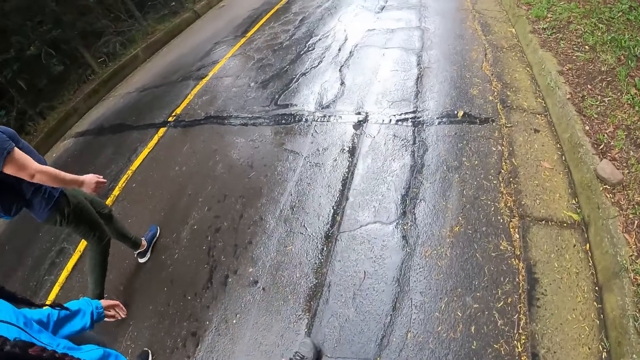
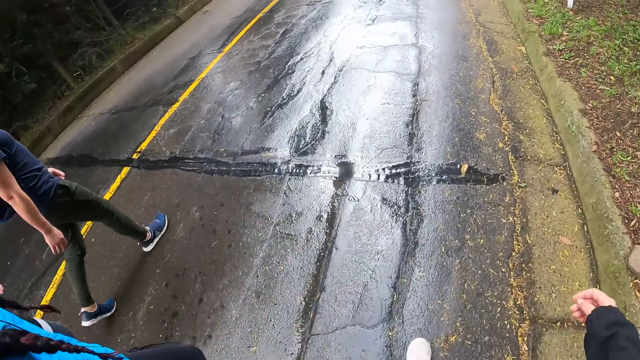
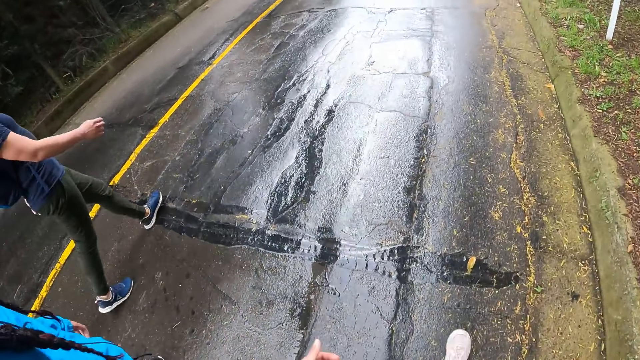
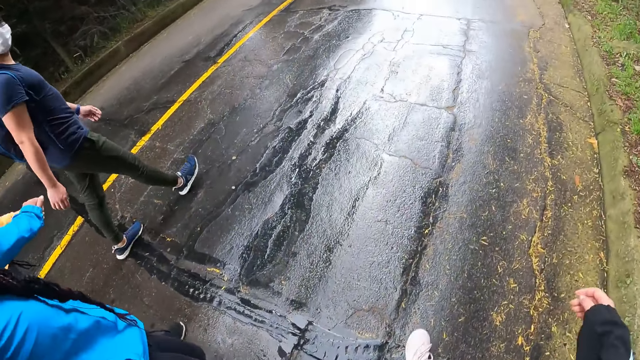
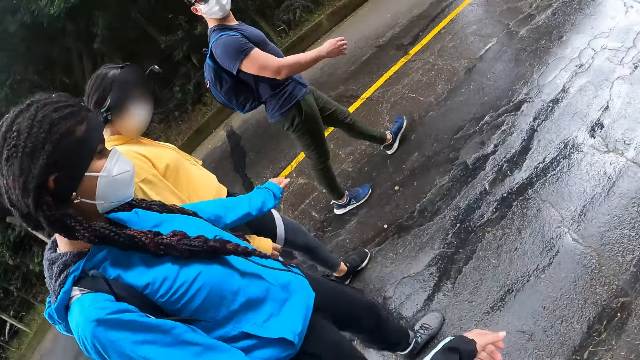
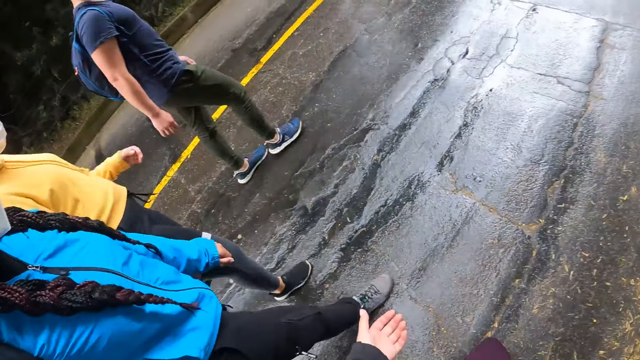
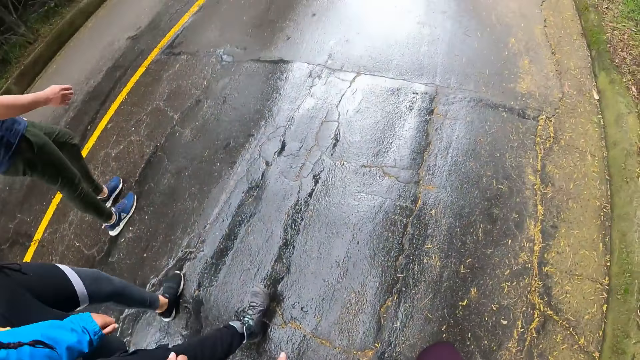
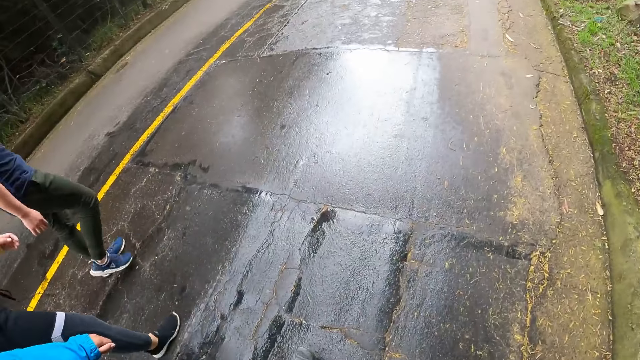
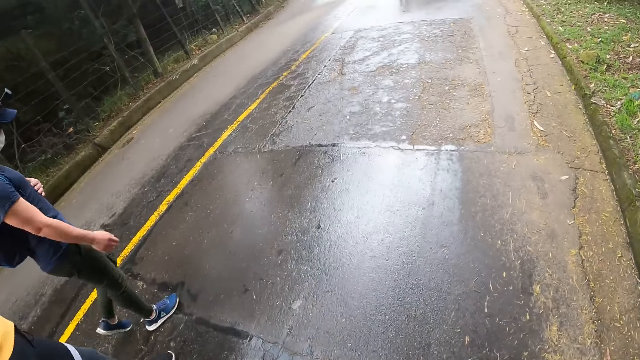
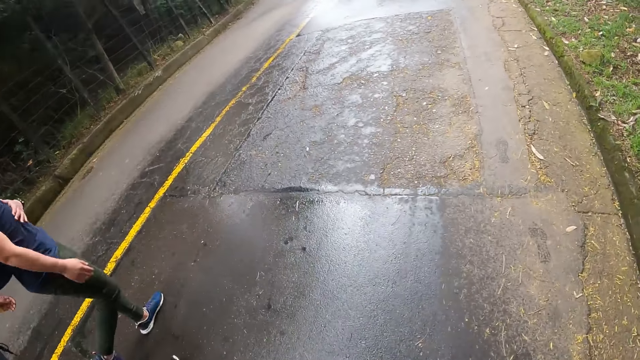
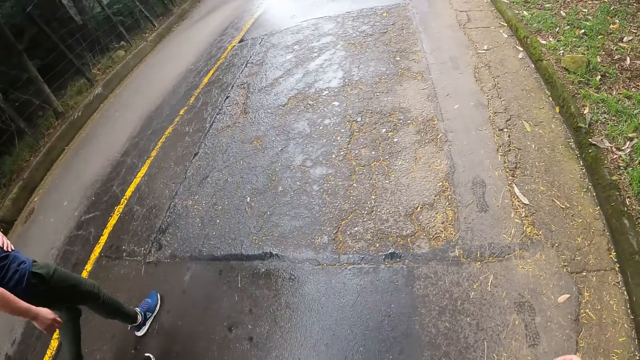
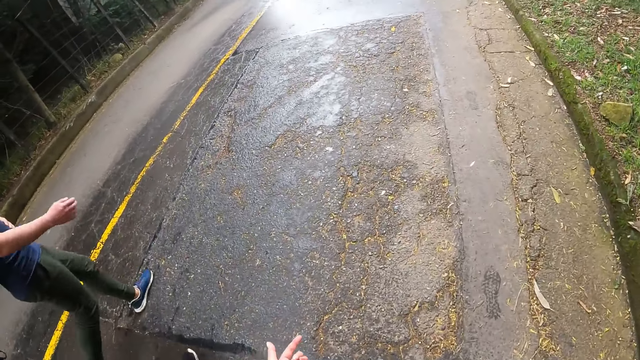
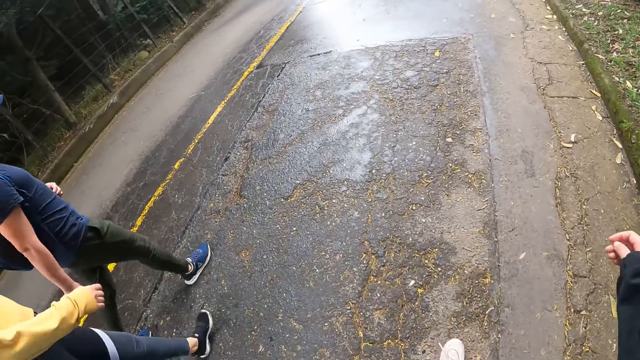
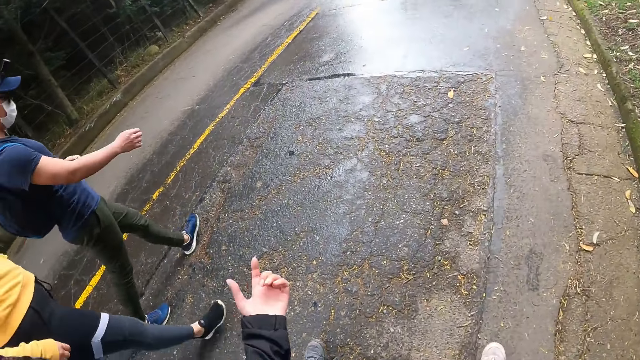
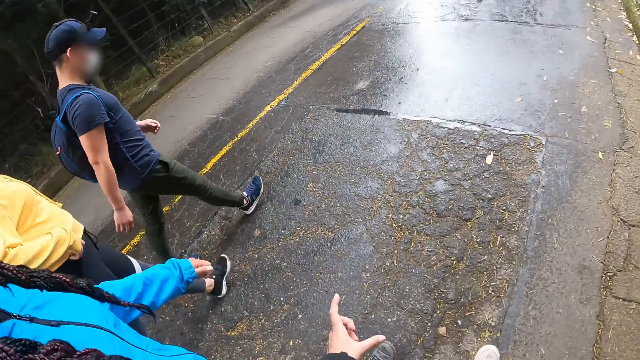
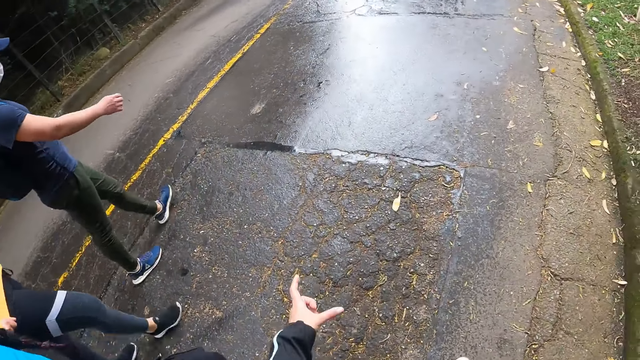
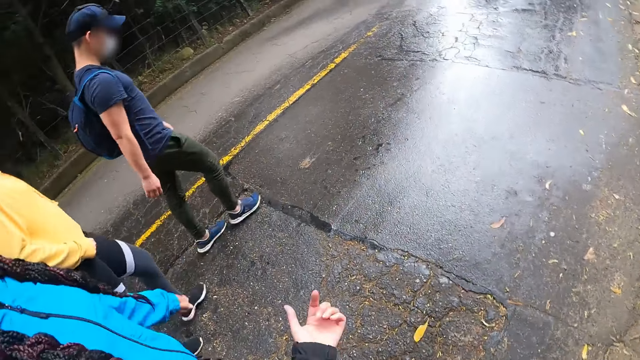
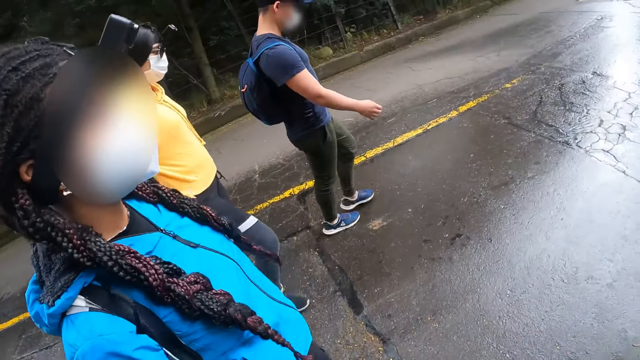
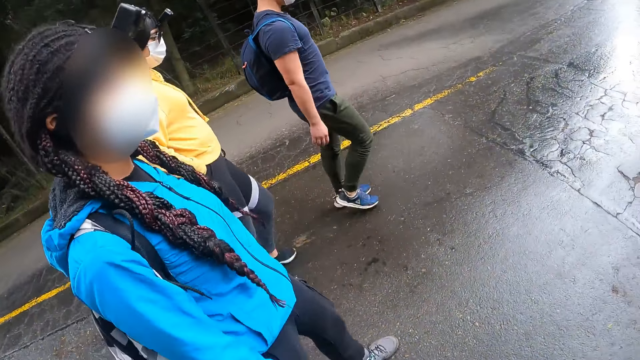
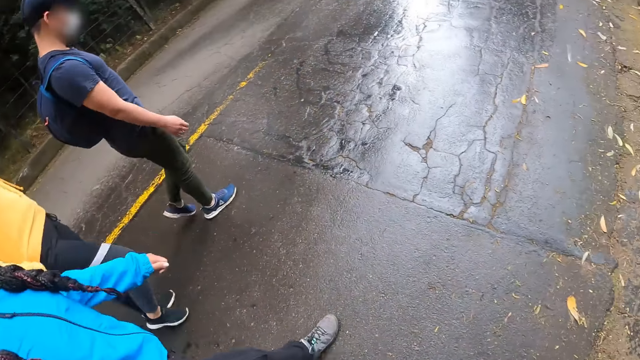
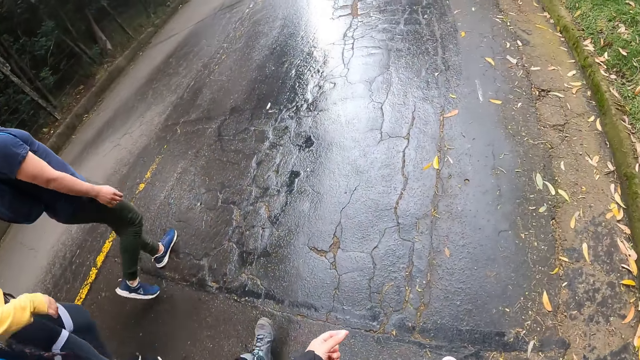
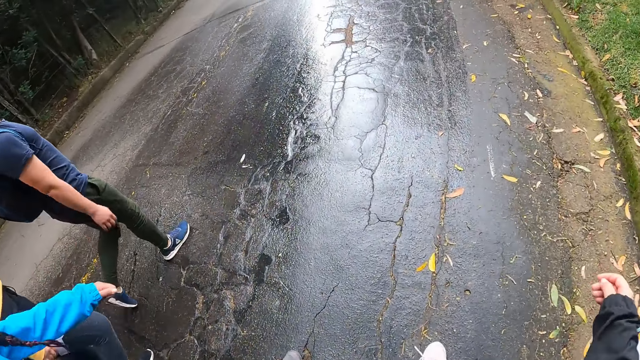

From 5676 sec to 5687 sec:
The camera wearer walks on the road with the women and the man. He looks on the other side, gestures with his hand and puts down his hand. The man rubs his stomach with his left hand. The camera wearer converses with the first woman. He gestures with his hand.

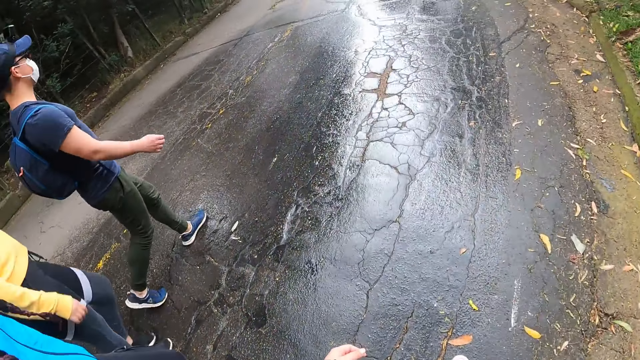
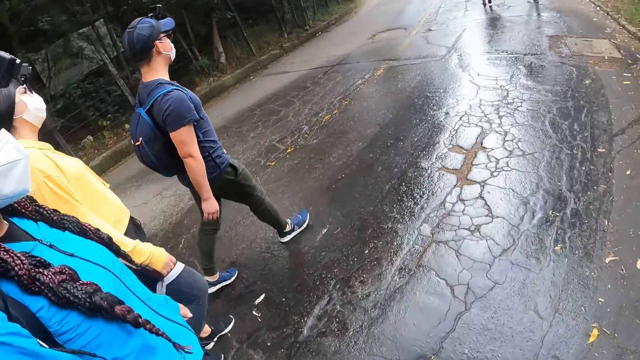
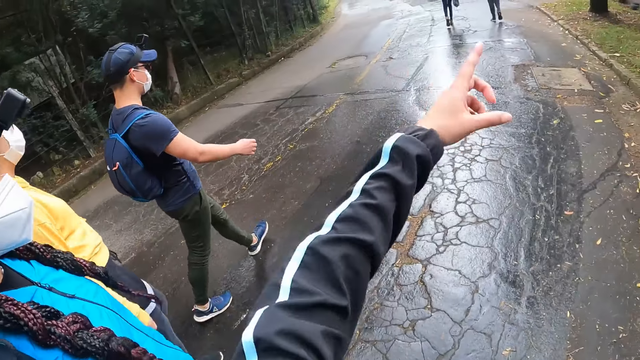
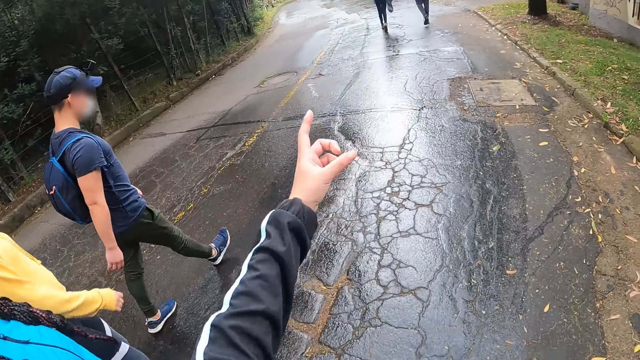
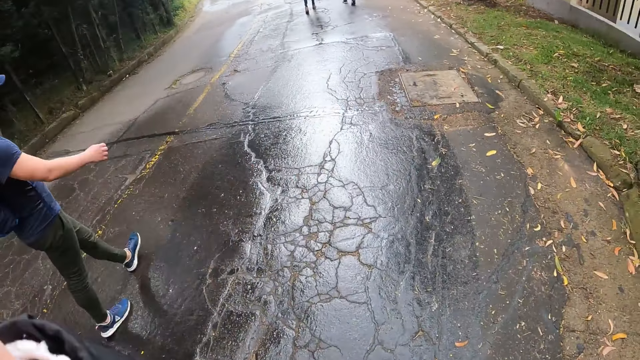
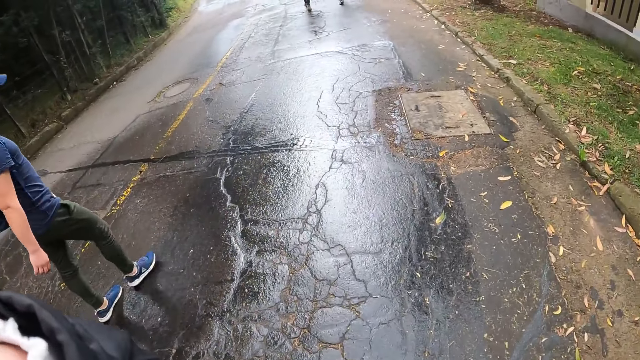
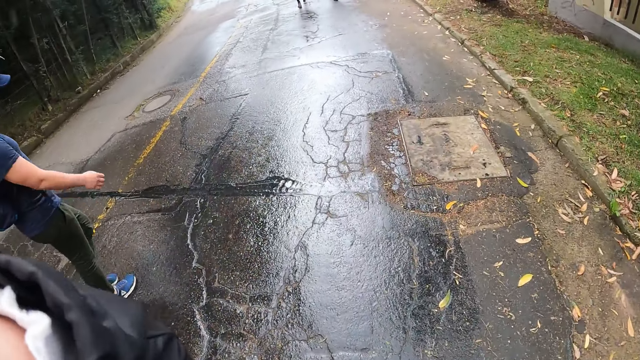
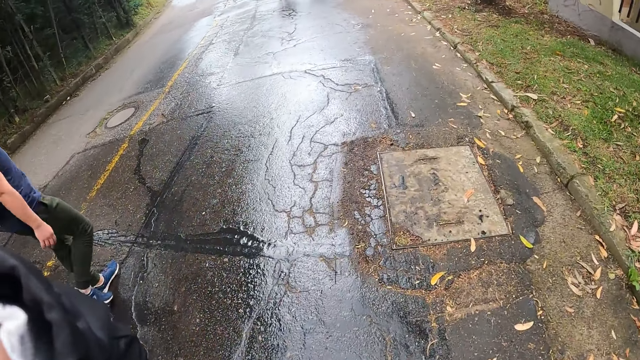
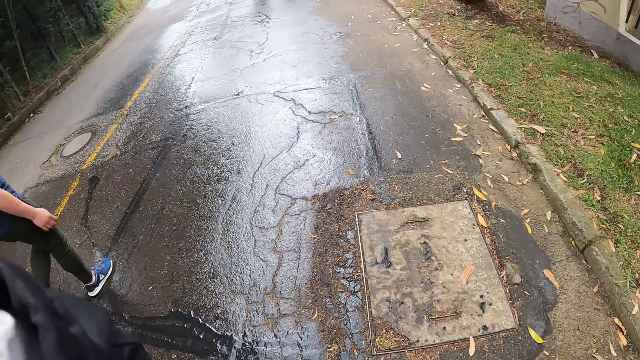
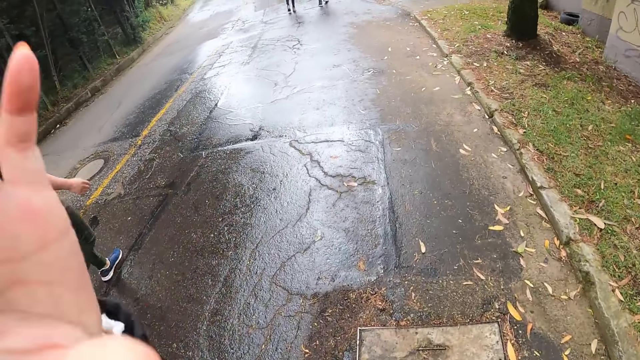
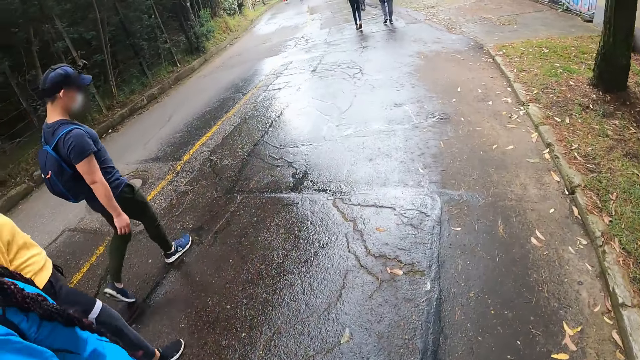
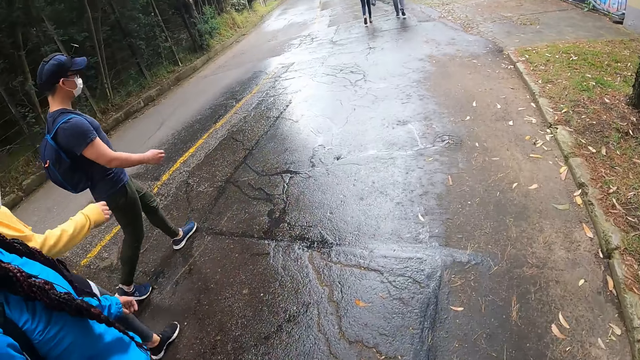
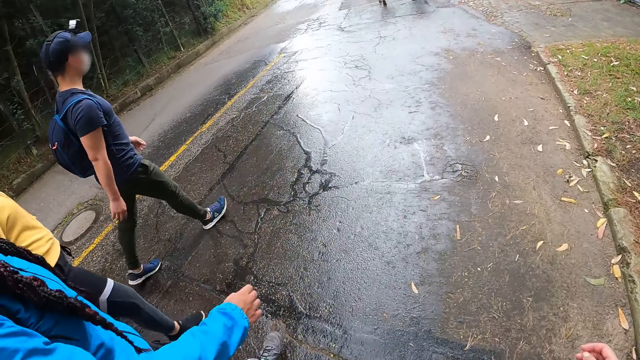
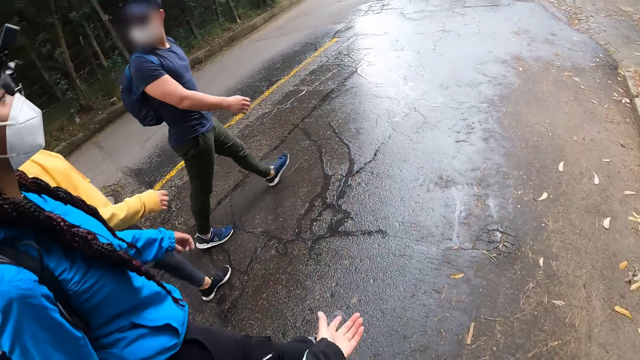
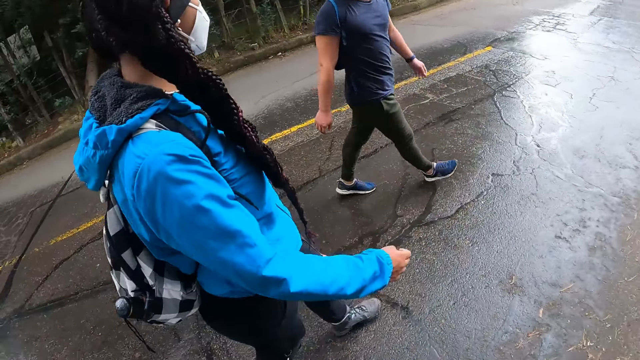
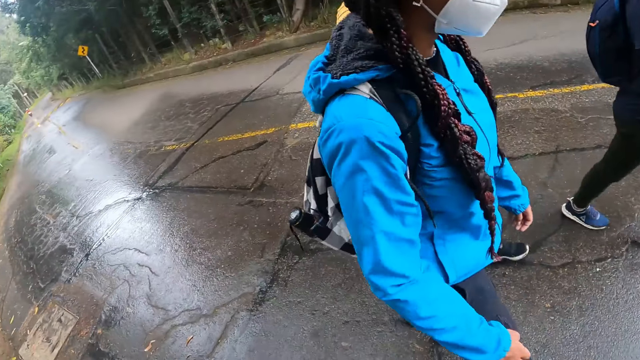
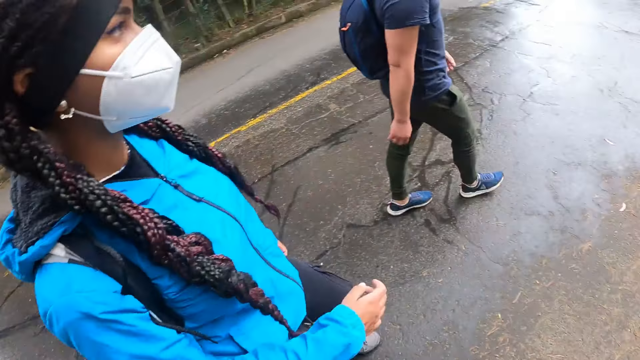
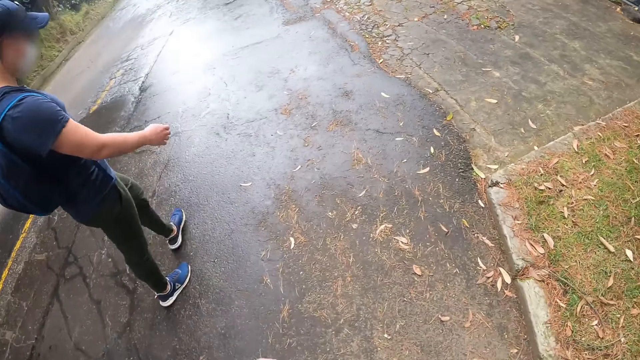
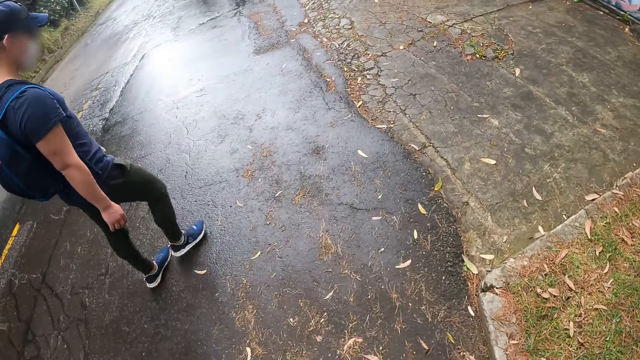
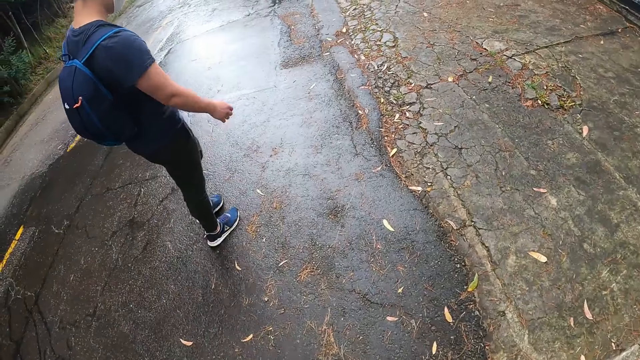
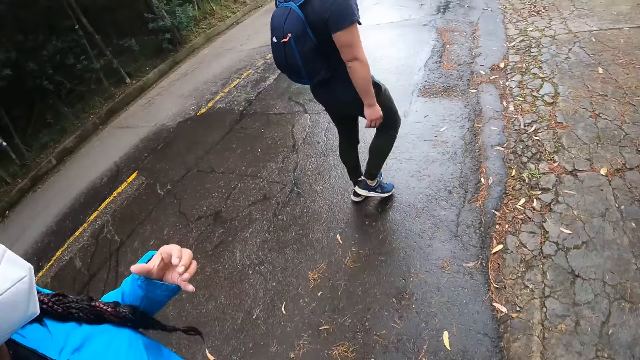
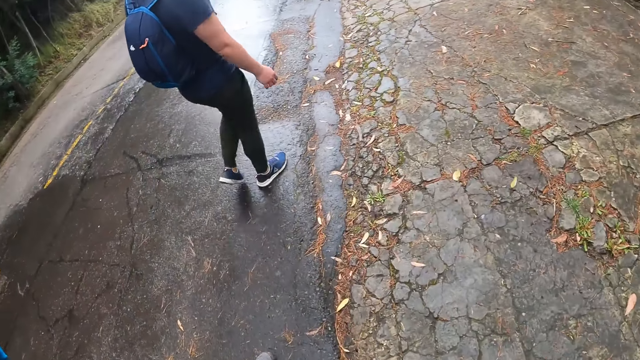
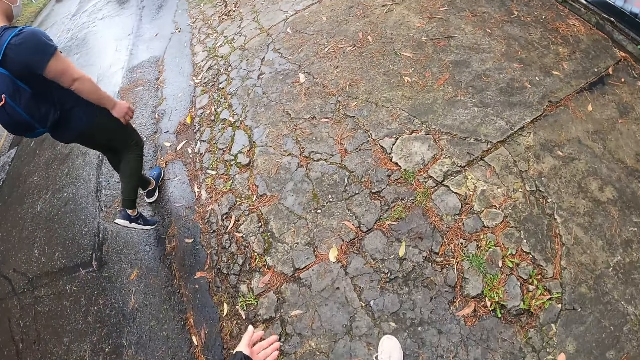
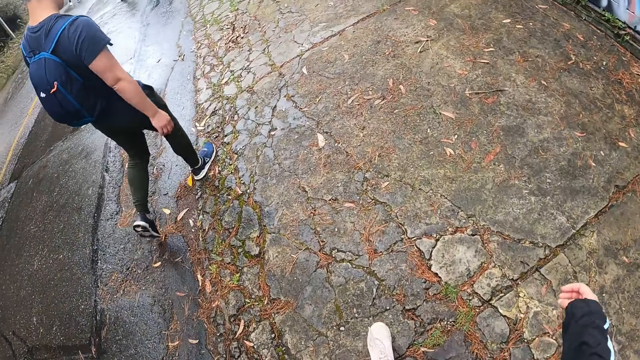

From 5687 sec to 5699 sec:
The camera wearer interacts with a man, a woman and another woman. They adjust the camera with the left hand and walk on the road with friends.
